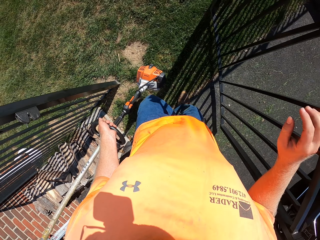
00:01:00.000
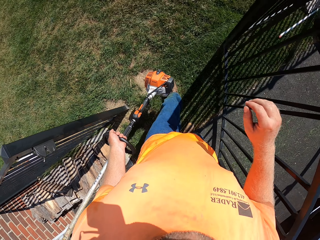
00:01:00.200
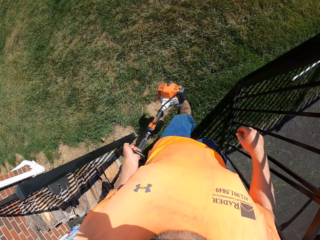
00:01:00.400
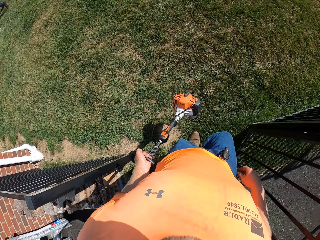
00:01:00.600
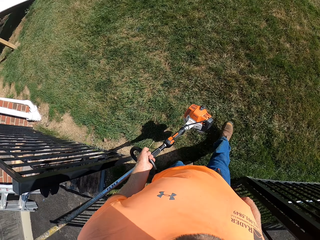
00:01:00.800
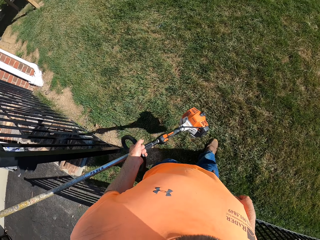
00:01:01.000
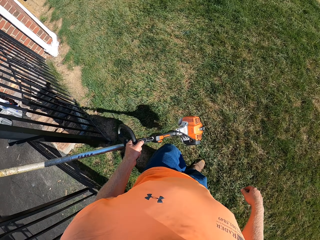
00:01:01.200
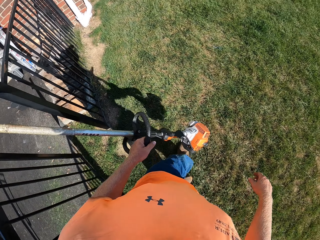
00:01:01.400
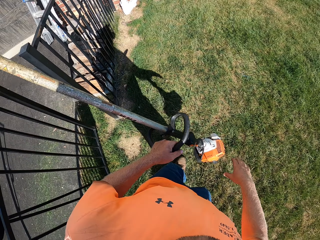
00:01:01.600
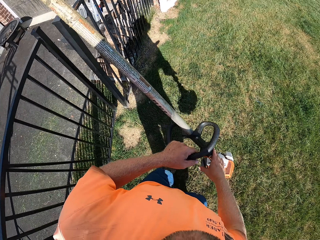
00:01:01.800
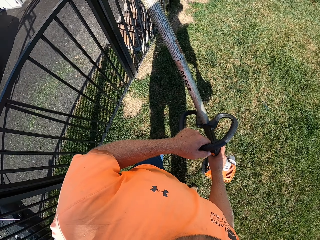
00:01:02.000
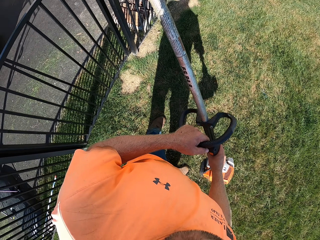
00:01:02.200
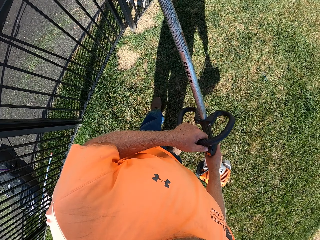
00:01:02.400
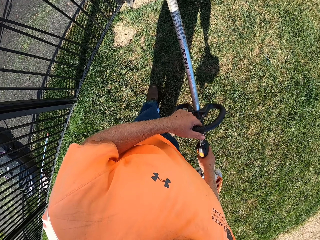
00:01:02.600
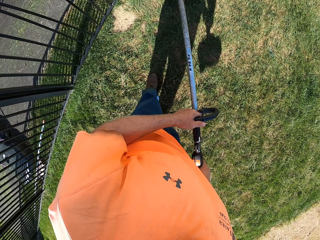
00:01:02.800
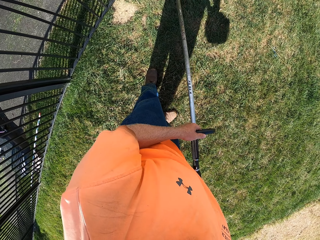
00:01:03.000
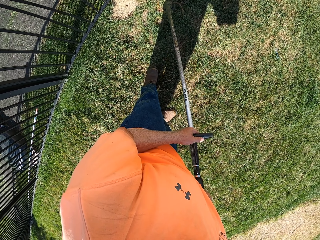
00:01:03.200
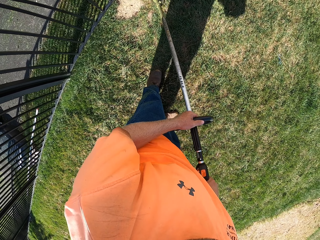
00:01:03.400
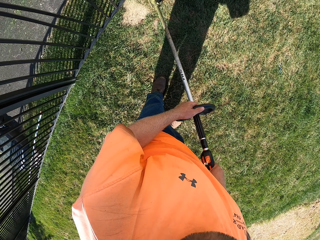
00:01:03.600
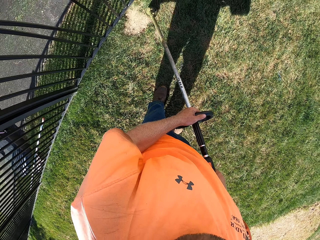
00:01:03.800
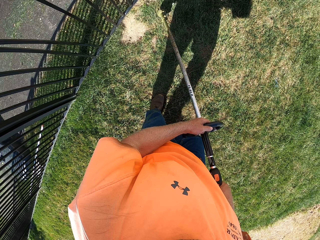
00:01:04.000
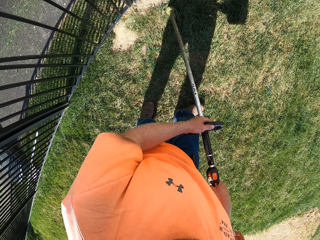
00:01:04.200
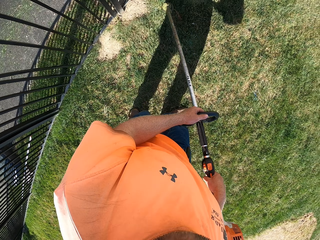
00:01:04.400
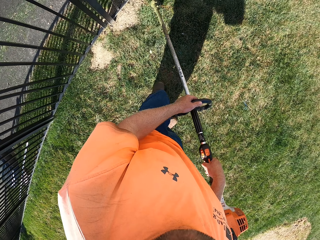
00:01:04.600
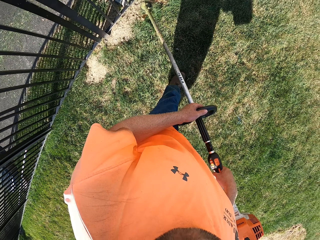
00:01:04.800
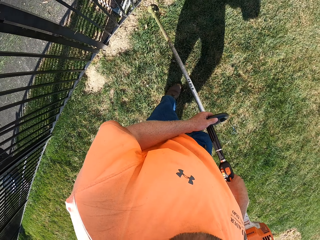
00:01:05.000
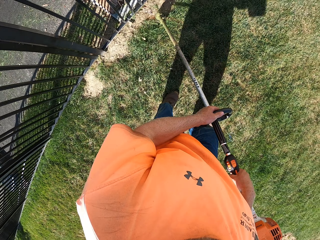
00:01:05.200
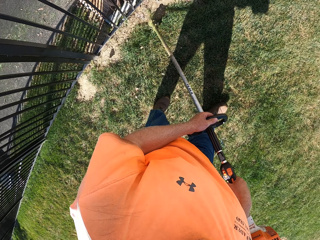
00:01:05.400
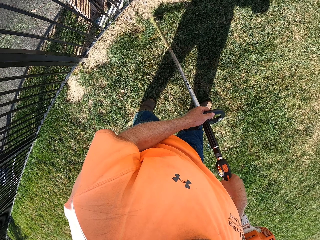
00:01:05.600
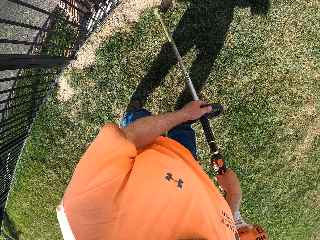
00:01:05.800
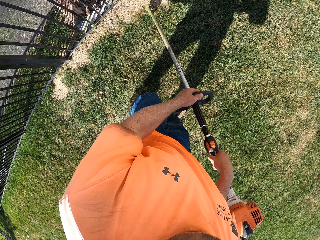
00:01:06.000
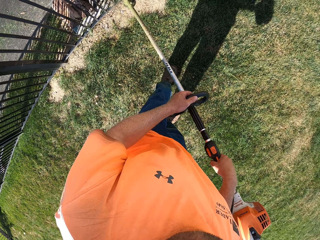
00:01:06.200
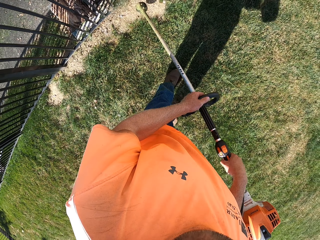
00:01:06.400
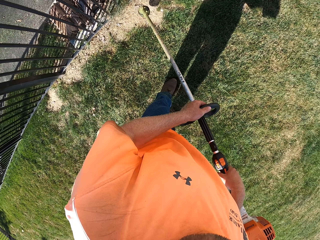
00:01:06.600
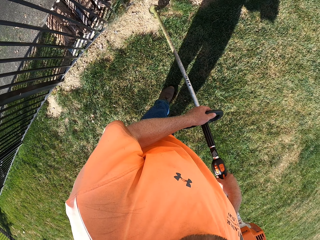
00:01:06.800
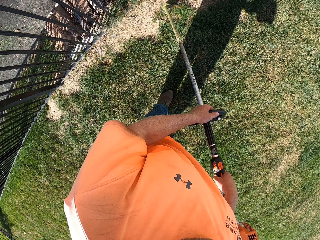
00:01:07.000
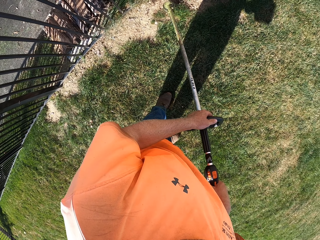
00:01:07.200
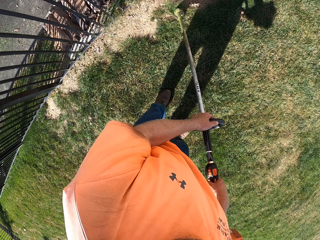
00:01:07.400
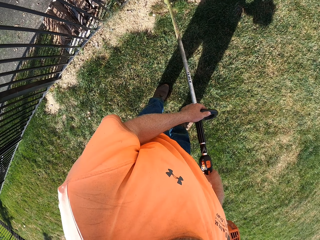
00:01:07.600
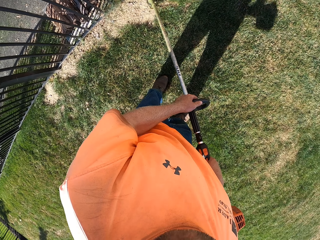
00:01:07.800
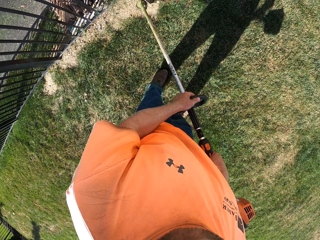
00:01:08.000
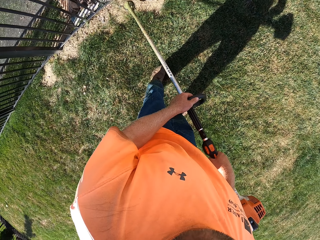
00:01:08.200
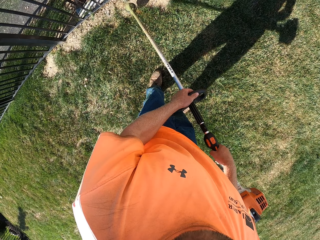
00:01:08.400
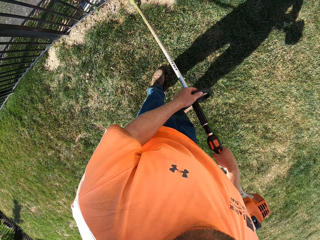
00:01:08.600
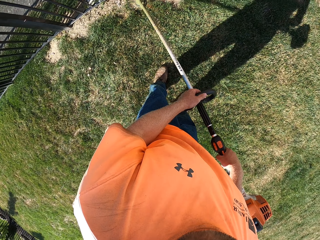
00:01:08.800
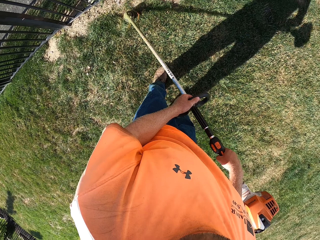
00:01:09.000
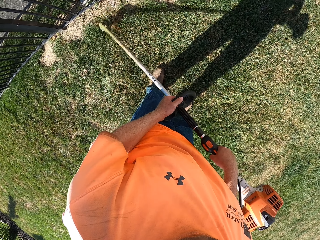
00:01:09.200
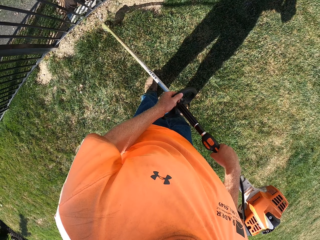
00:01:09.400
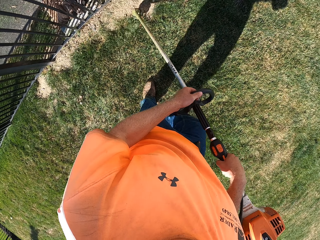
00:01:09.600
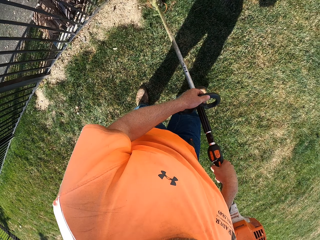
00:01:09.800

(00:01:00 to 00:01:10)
The camera wearer walks to the other side of the fence. They hold the grass trimmer with both hands. They trim the grasses in the compound with the grass trimmer in both hands.

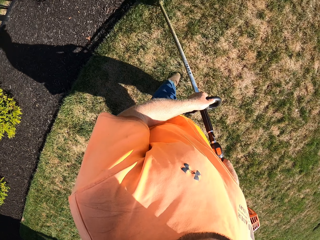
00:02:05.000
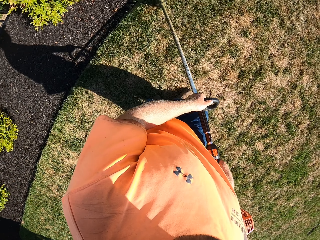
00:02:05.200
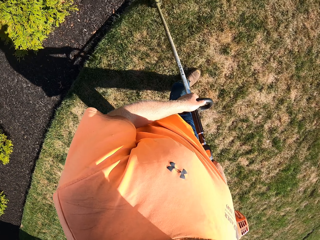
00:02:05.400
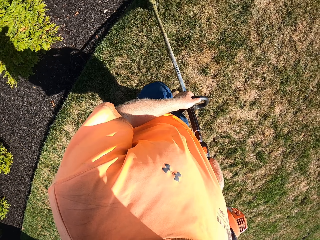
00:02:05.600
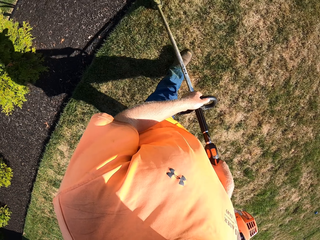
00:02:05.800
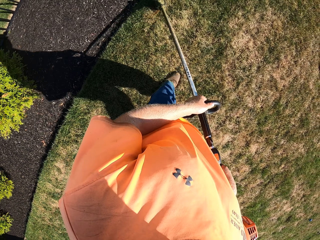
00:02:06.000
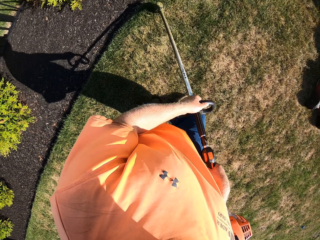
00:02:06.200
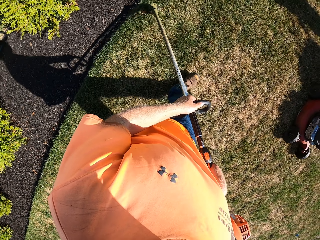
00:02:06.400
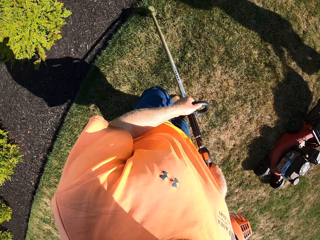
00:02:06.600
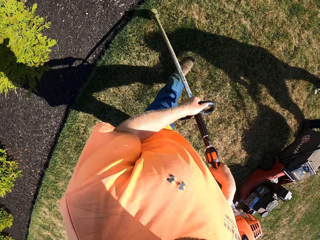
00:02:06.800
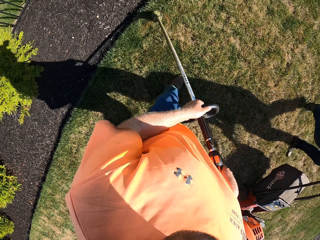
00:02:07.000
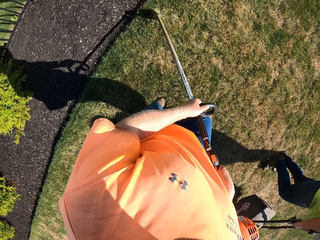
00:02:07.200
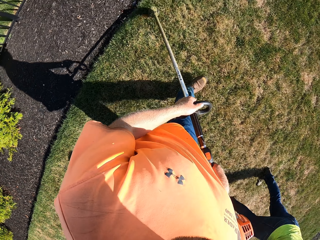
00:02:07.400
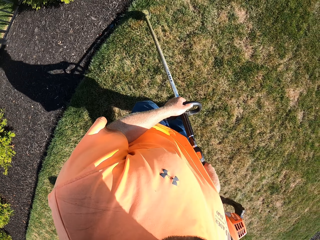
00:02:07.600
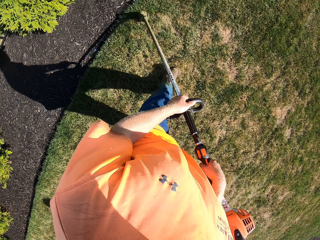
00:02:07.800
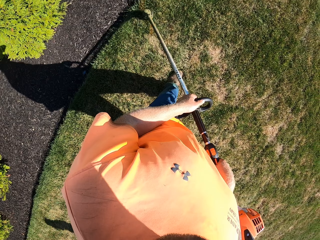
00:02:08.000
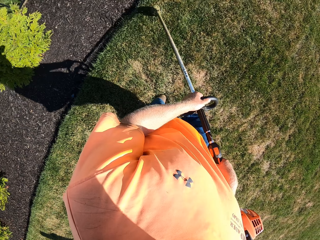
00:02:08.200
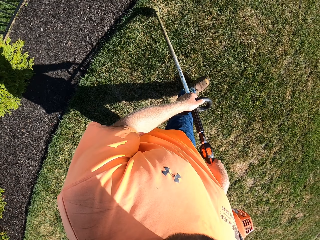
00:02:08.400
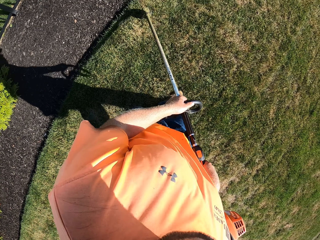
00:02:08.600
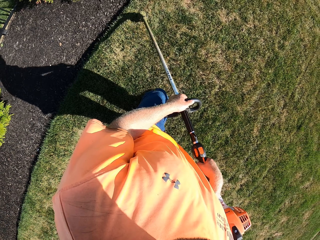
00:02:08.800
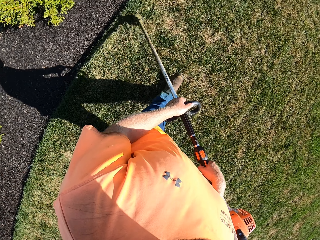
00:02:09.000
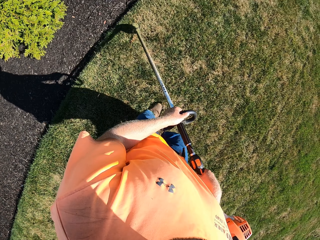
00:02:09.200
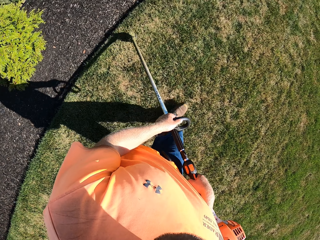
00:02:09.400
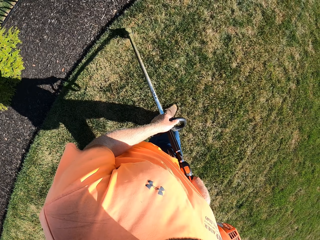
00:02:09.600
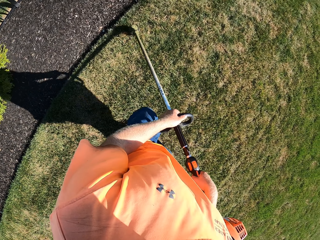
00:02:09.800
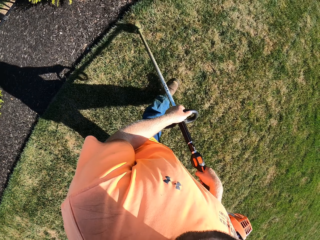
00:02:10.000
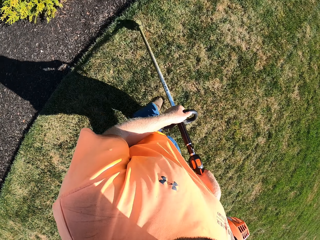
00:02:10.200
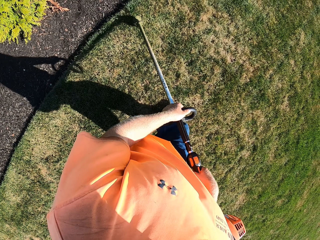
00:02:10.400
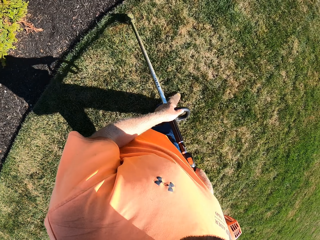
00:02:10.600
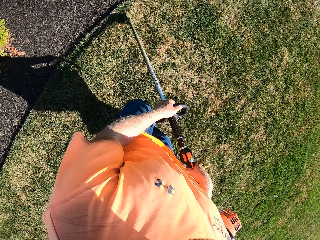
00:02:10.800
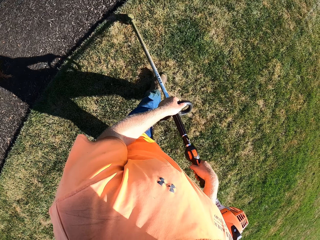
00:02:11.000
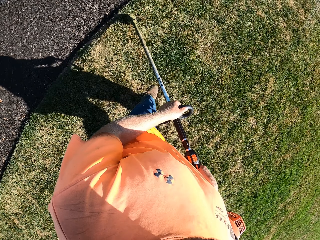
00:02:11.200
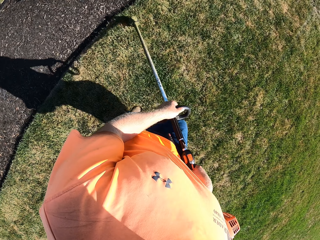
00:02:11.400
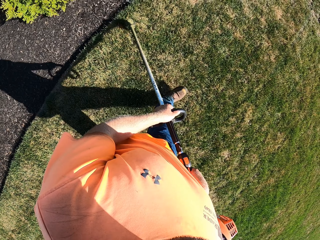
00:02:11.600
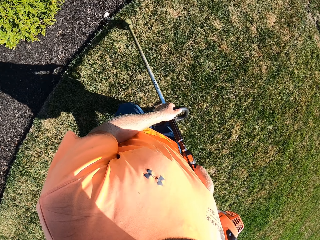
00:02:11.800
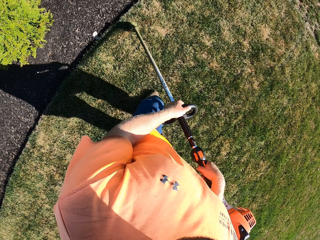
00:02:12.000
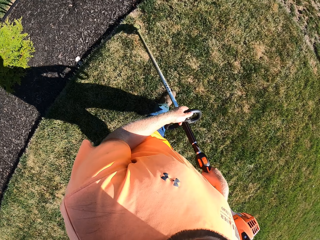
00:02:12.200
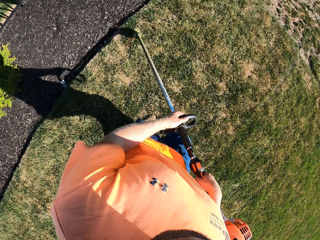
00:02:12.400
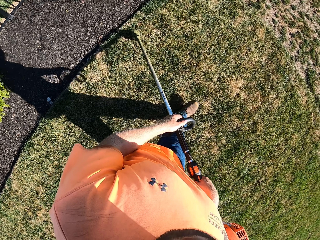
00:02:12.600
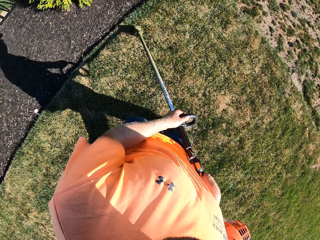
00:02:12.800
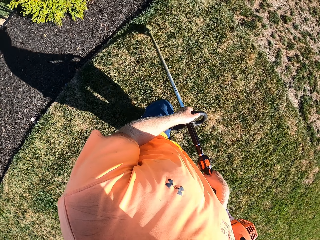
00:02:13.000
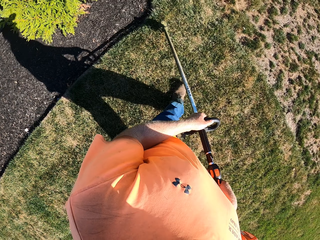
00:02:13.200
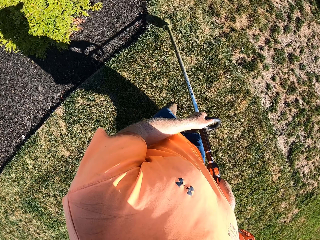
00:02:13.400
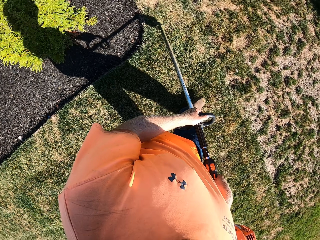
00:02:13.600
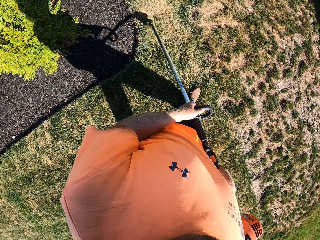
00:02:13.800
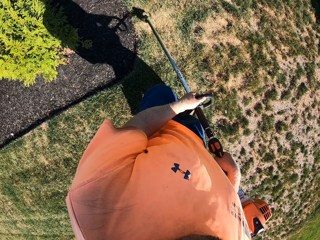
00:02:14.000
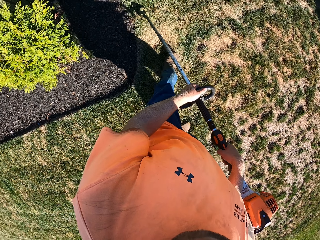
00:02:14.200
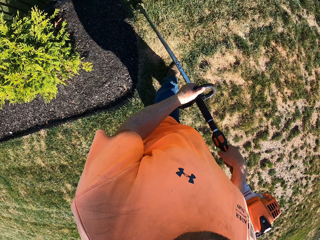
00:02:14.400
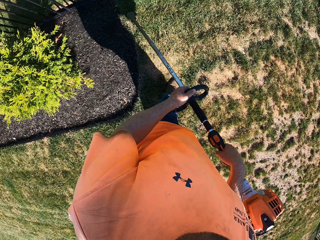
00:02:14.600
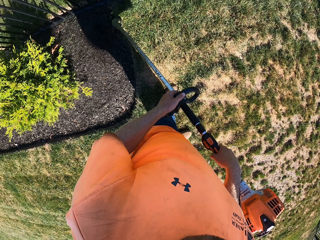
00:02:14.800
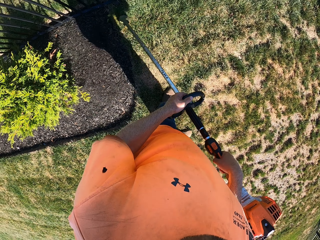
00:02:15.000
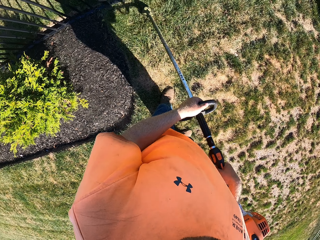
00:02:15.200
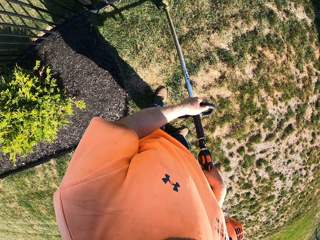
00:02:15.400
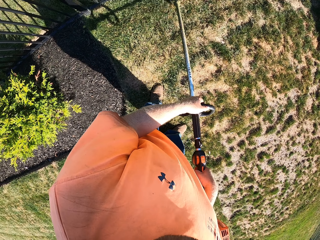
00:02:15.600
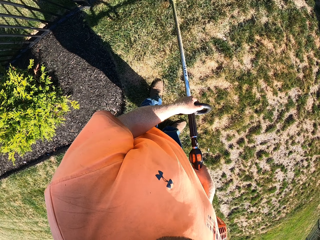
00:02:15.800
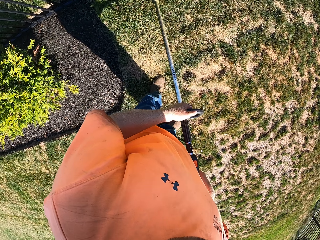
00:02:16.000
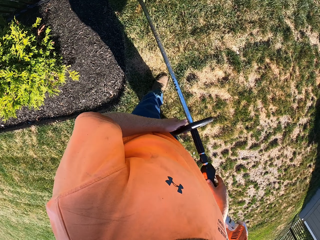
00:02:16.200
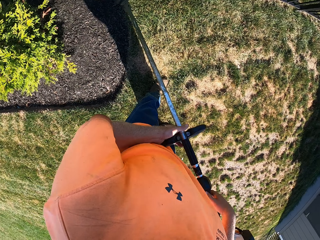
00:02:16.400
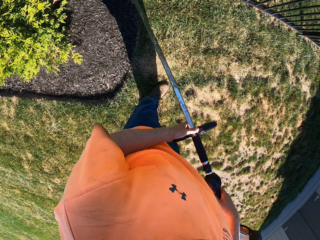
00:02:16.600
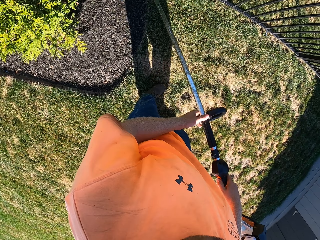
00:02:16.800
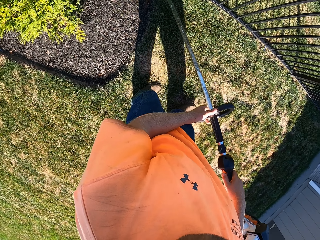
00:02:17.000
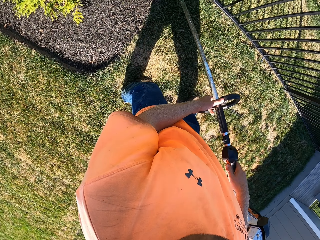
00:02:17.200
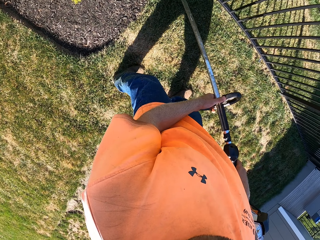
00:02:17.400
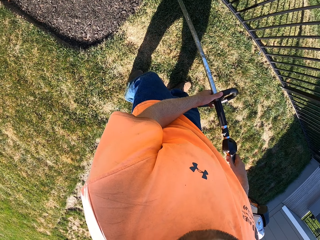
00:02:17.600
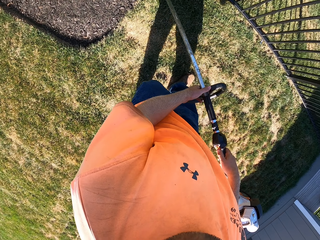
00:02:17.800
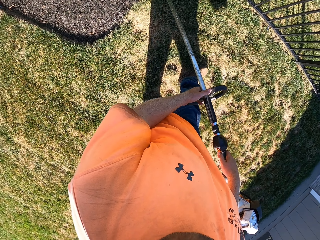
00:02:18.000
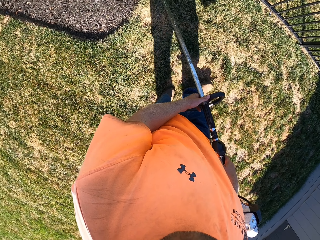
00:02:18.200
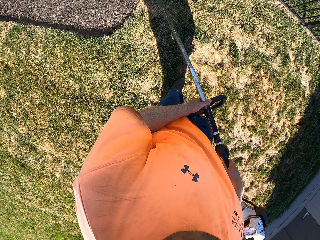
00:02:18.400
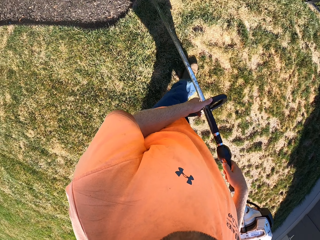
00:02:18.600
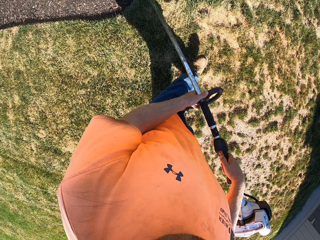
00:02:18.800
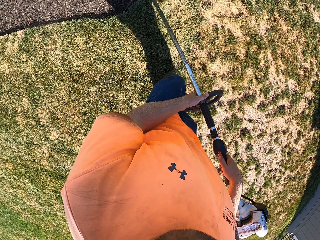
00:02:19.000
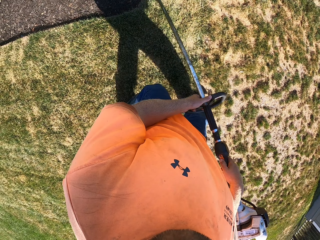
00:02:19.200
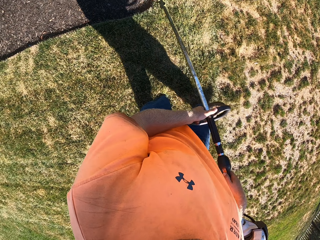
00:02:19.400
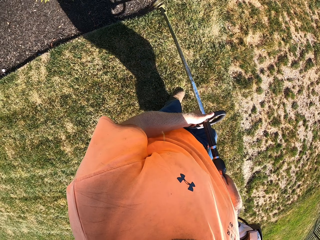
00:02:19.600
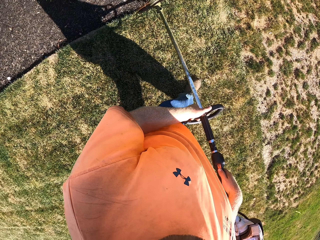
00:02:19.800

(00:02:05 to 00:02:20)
A man walks past the camera wearer with a lawn mower in both hands. The camera wearer adjusts the left hand on the trimmer. They cut the grasses in the compound with the trimmer.
